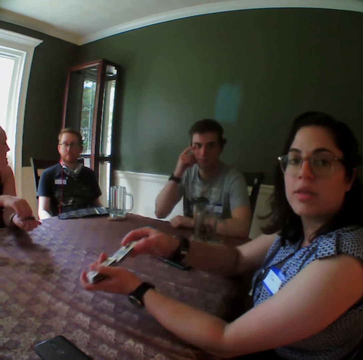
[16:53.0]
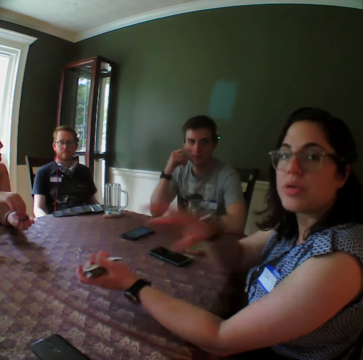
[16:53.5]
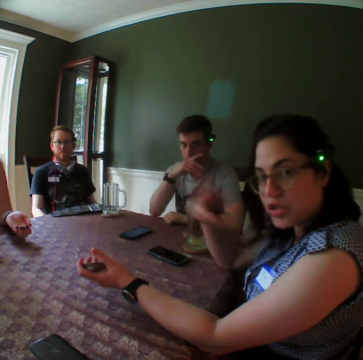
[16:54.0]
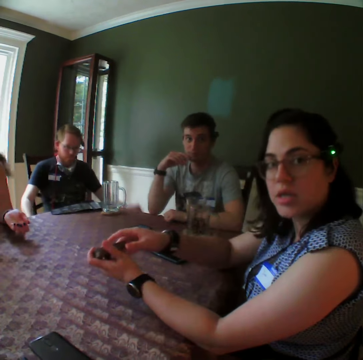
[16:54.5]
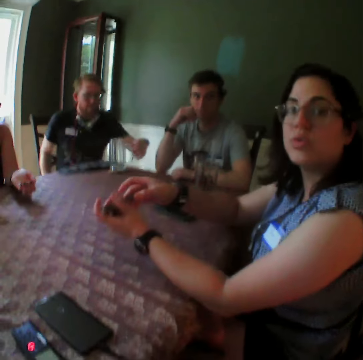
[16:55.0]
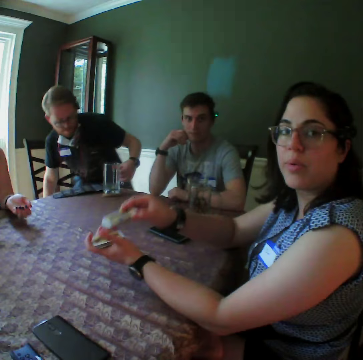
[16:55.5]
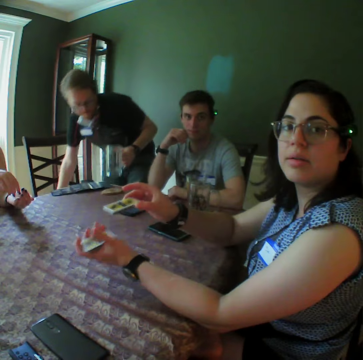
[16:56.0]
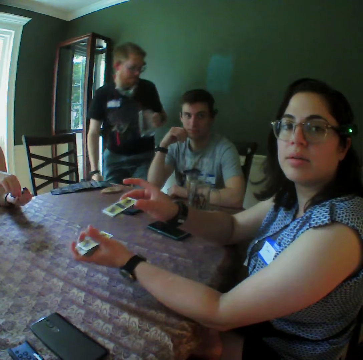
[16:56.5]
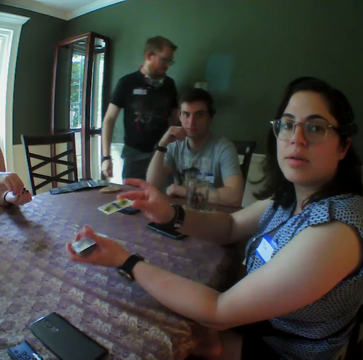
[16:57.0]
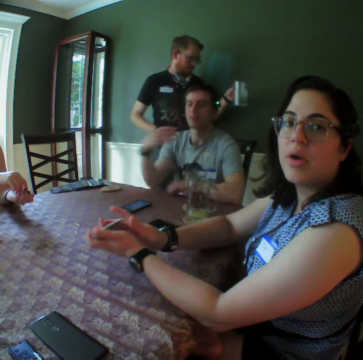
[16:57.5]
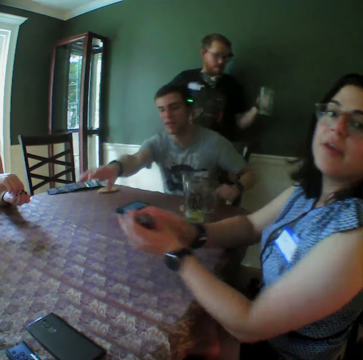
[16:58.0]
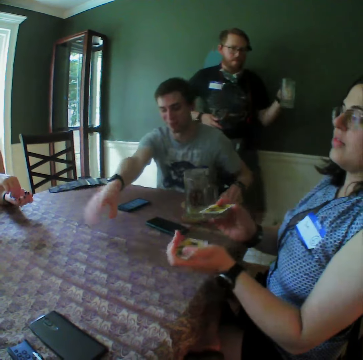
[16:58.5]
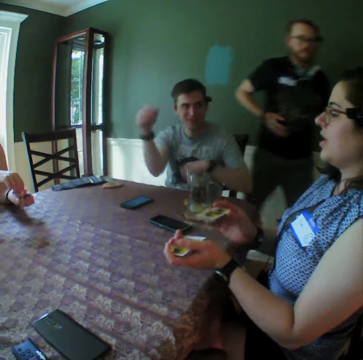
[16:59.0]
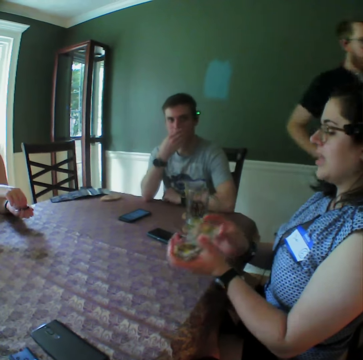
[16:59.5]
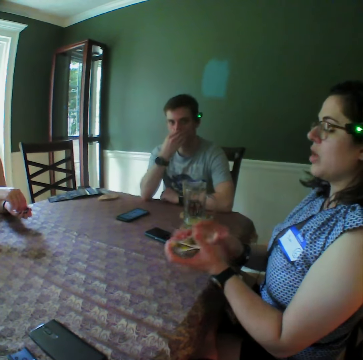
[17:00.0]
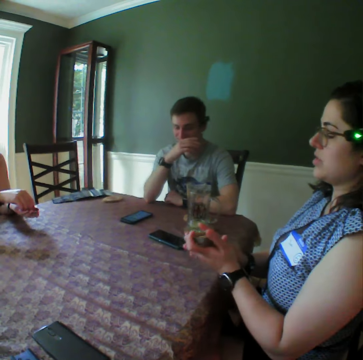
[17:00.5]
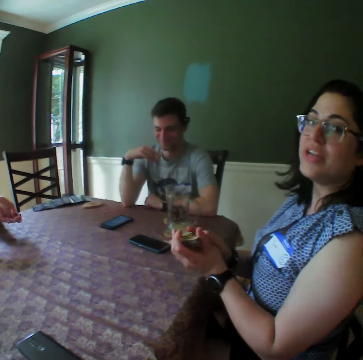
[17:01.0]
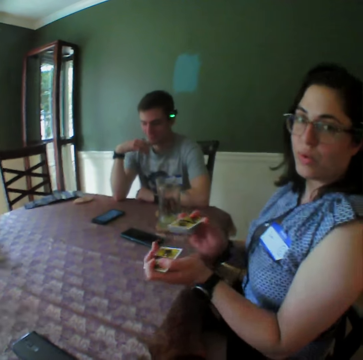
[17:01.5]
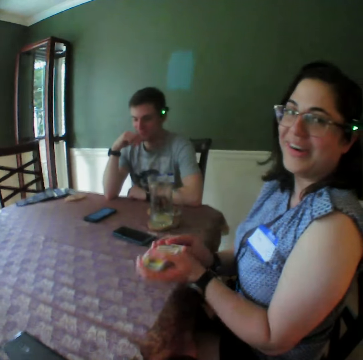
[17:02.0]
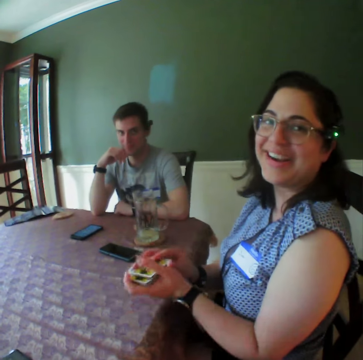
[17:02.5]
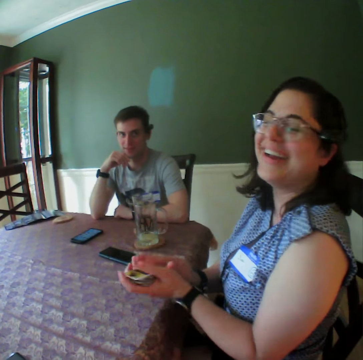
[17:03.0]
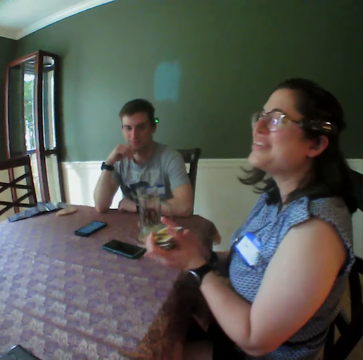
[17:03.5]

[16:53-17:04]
The woman takes the cookies from her left hand with her right hand. A man picks up a glass cup from the table with his left hand.

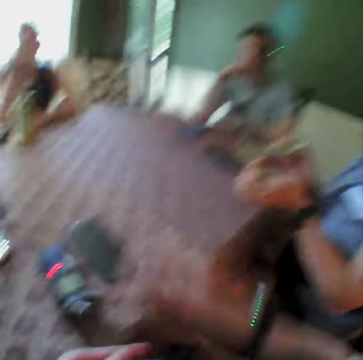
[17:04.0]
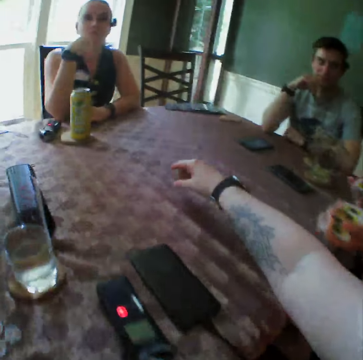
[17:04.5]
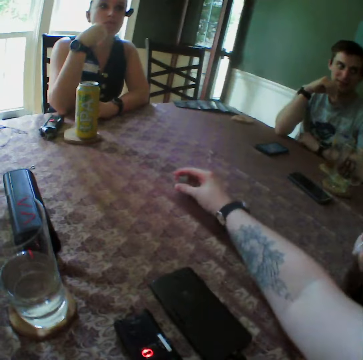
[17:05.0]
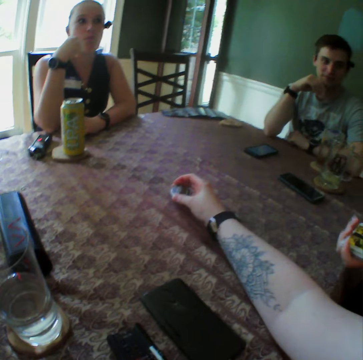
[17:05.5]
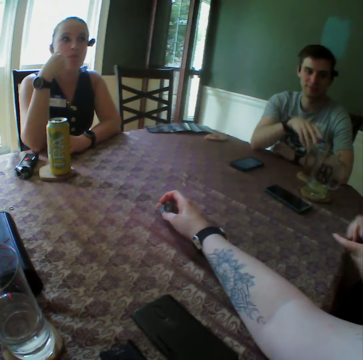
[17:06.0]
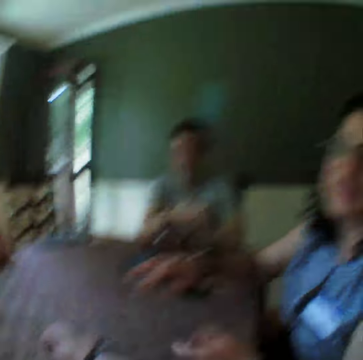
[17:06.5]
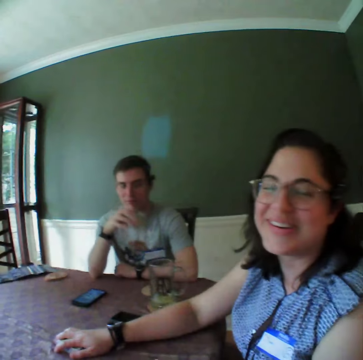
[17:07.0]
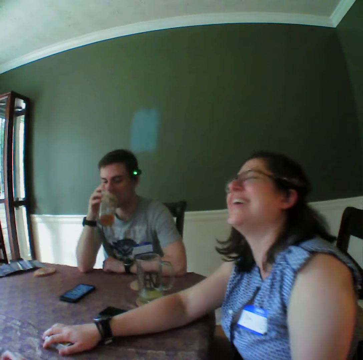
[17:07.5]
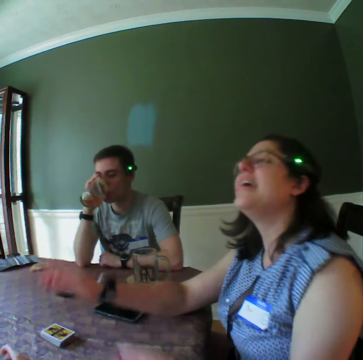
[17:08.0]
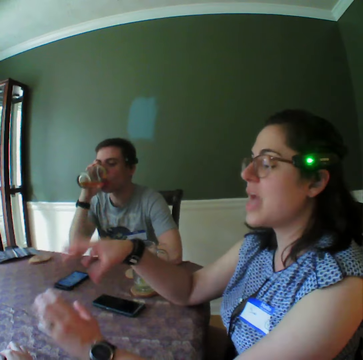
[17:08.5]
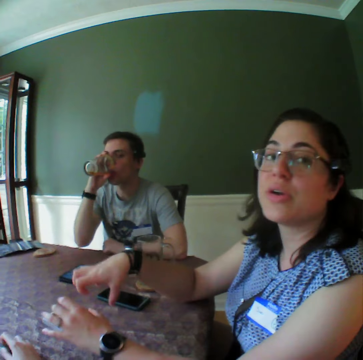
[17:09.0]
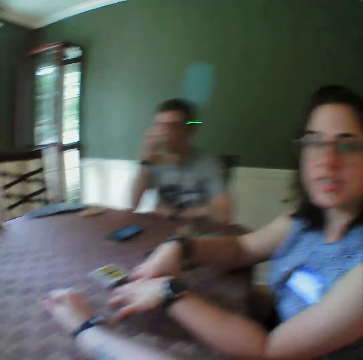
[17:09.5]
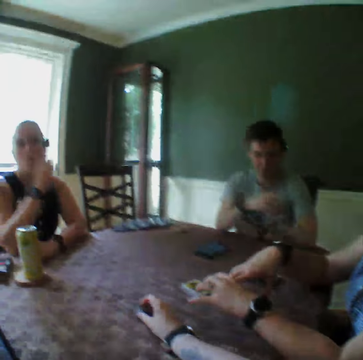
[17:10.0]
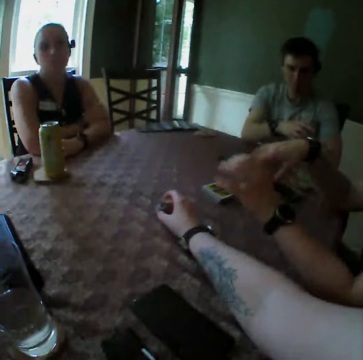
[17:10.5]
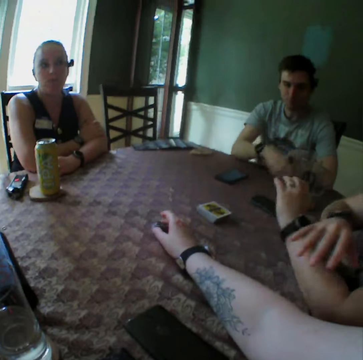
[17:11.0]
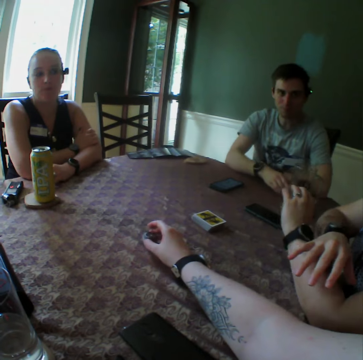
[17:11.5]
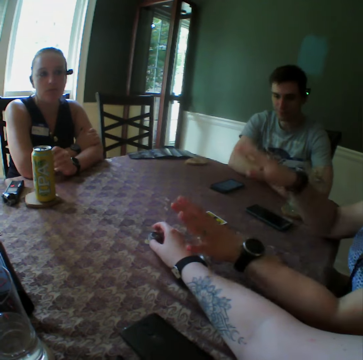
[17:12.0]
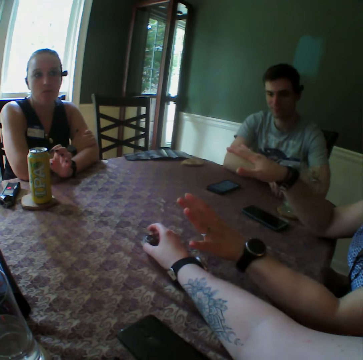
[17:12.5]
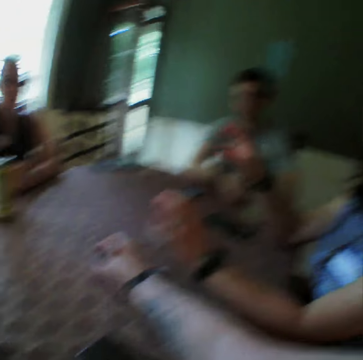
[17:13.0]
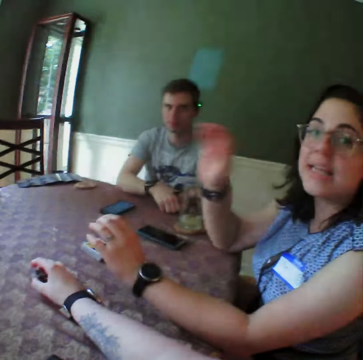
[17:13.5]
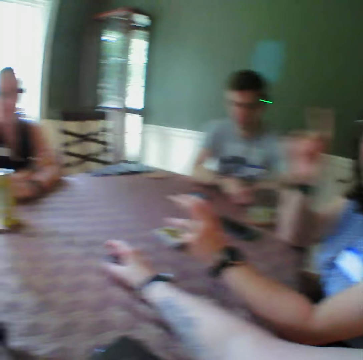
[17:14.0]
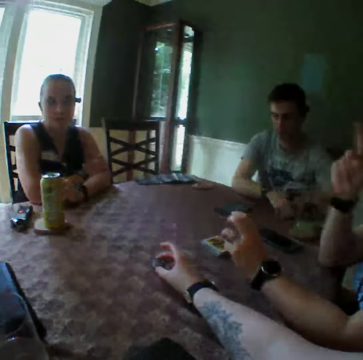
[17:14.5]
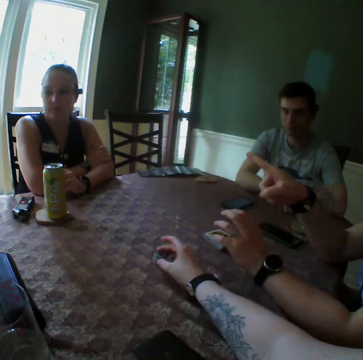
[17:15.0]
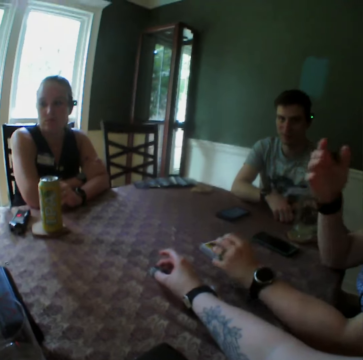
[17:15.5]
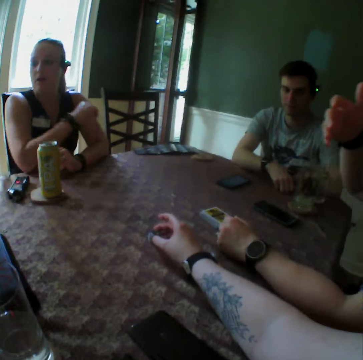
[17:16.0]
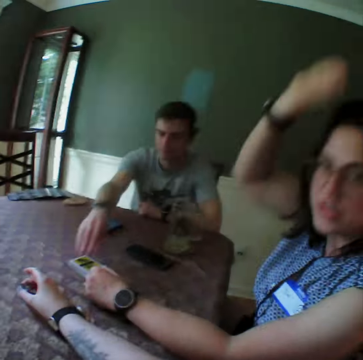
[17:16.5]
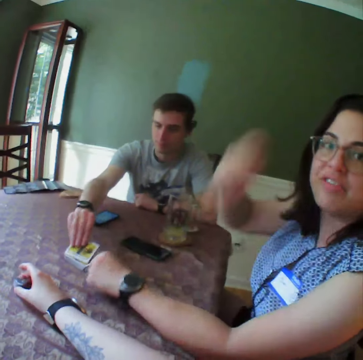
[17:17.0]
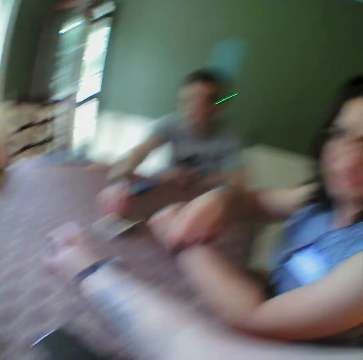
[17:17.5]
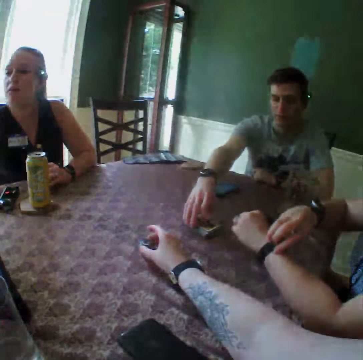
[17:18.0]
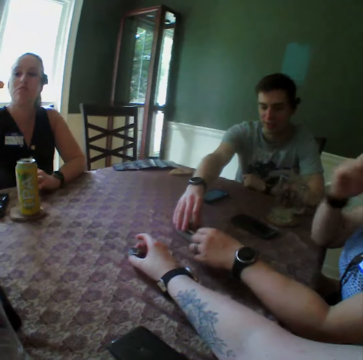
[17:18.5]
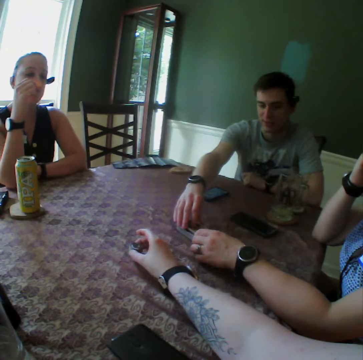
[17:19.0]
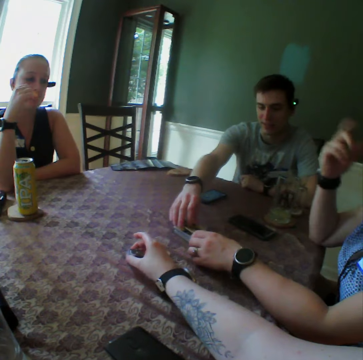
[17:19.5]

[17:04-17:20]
The camera wearer drops the chips in his right hand on the table. He puts the cards on the table. A man picks up a glass cup from the table with his right hand. A woman drops the cards in her right hand on the table. The man drinks from the glass cup in his right hand. The camera wearer looks around. The man drops the glass cup in his right hand on the table and picks up a card from the cards on the table with his right hand.

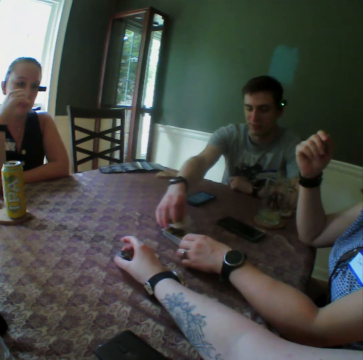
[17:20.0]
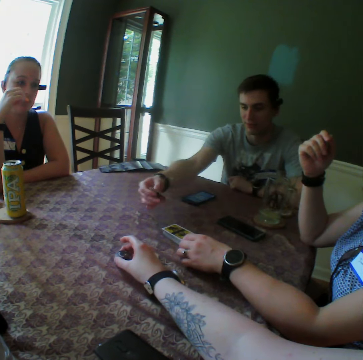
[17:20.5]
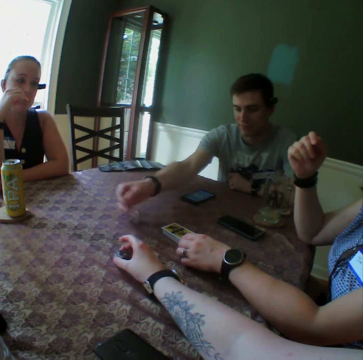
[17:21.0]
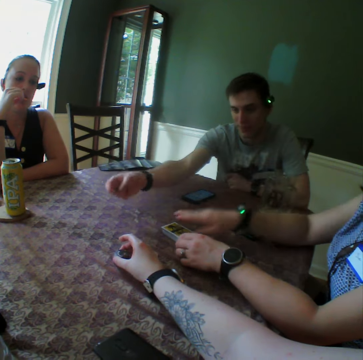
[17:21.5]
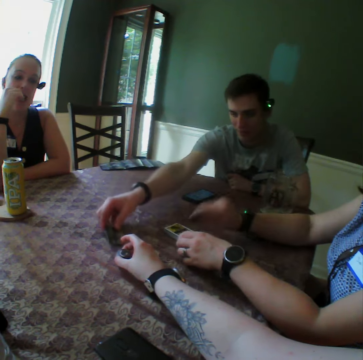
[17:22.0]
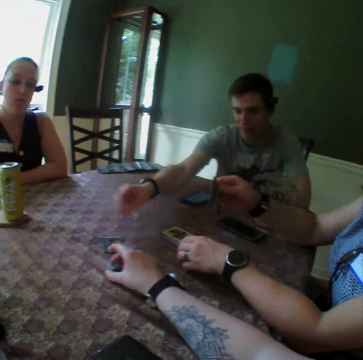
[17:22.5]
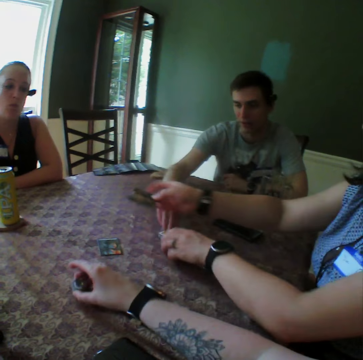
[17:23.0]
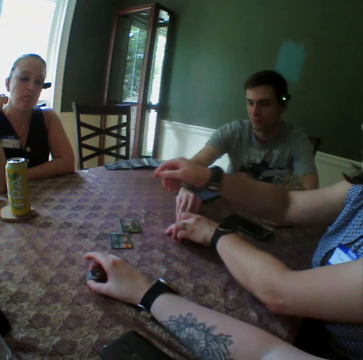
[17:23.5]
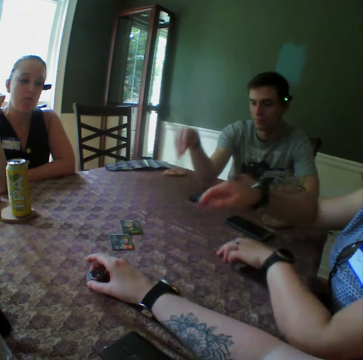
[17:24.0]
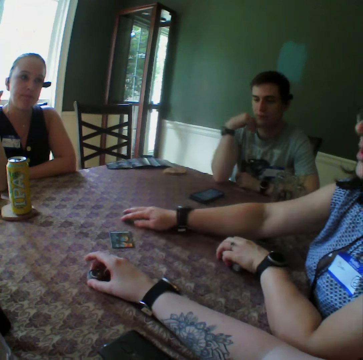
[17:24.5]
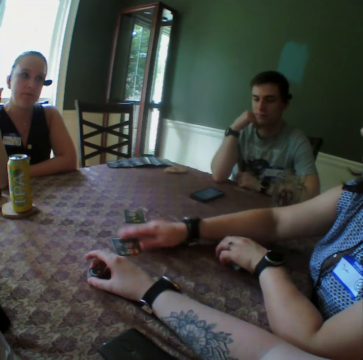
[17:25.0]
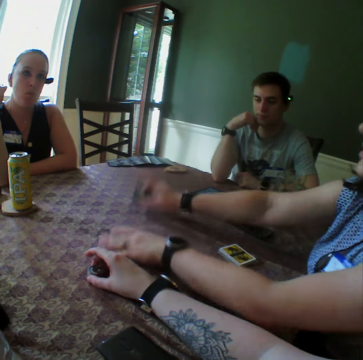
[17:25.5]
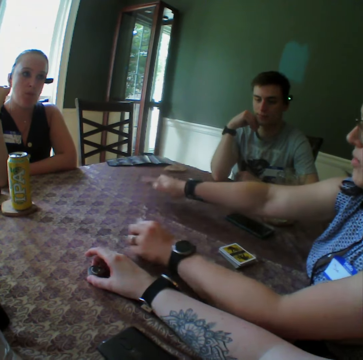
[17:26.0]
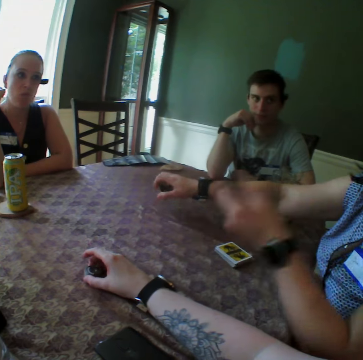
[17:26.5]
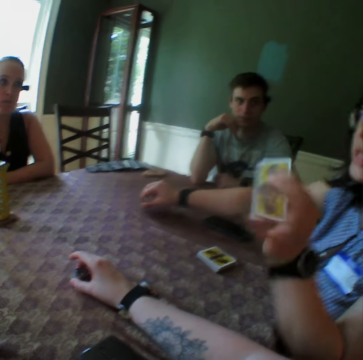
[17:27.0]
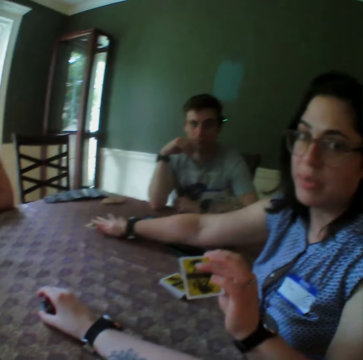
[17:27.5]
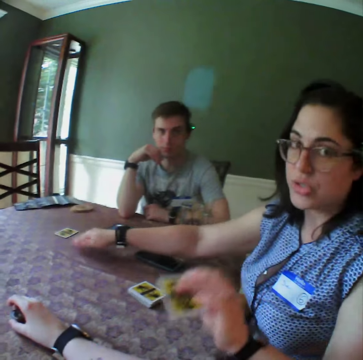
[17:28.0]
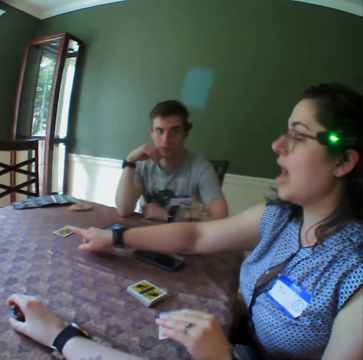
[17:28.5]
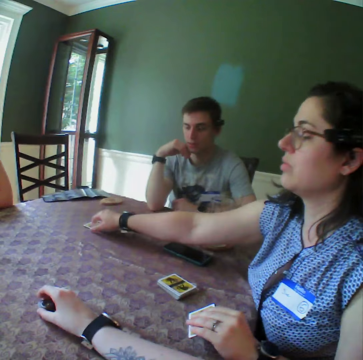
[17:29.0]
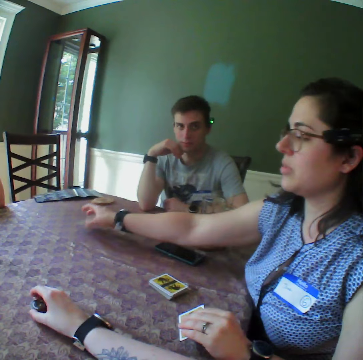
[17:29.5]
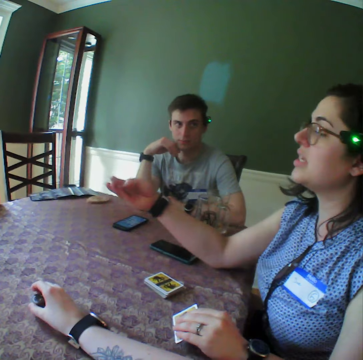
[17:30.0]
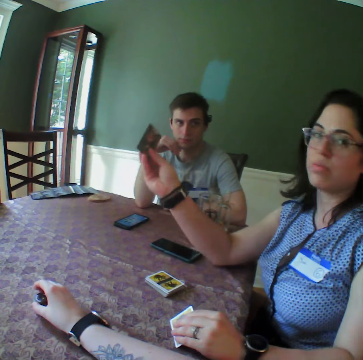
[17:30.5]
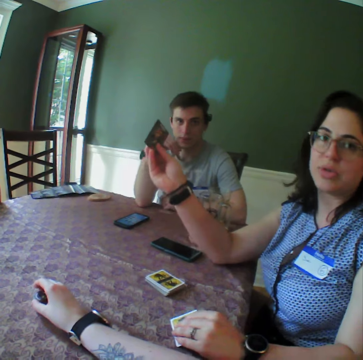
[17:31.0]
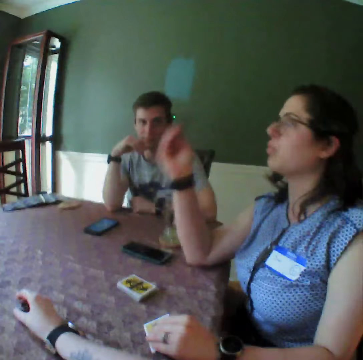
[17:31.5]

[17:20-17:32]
A woman picks up a card from the table with her right hand. A man drops the card on the table with his right hand. The woman moves the cards on the table with her left hand. The camera wearer touches something. The woman moves the cards on the table with her right hand, picks up a card from the table with her left hand, and picks up a card from the table with her right hand.
